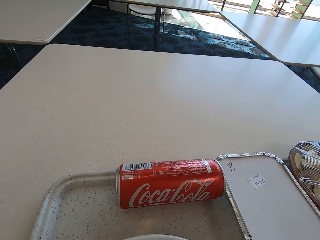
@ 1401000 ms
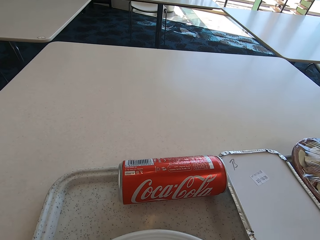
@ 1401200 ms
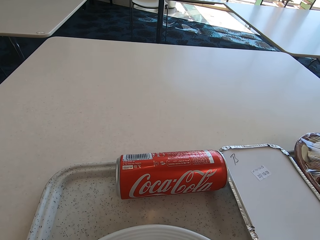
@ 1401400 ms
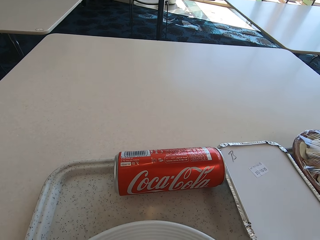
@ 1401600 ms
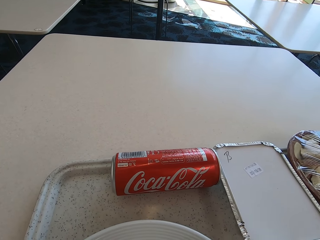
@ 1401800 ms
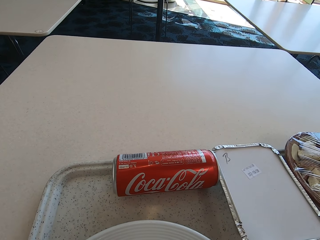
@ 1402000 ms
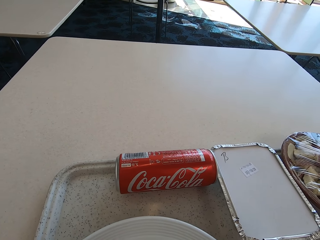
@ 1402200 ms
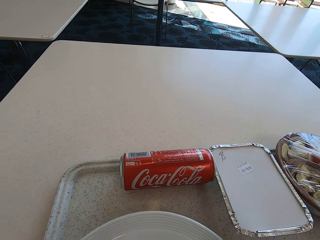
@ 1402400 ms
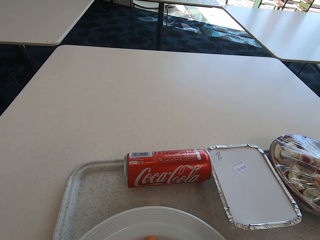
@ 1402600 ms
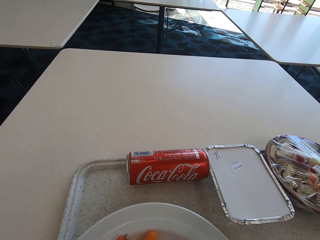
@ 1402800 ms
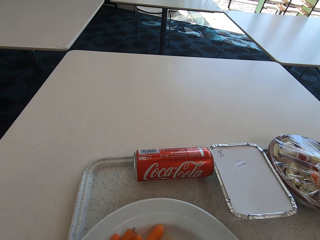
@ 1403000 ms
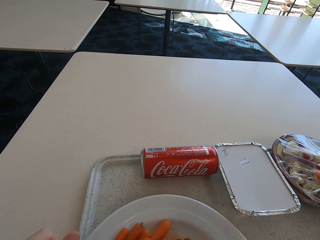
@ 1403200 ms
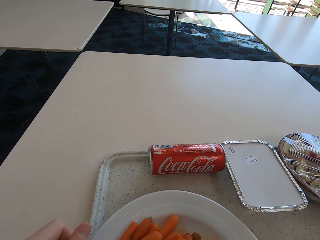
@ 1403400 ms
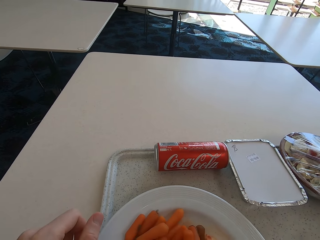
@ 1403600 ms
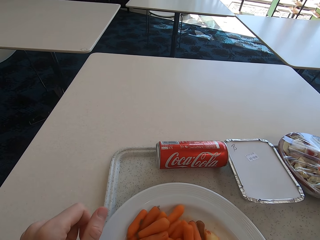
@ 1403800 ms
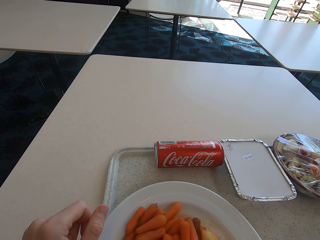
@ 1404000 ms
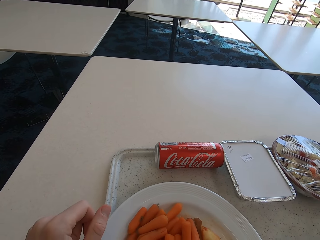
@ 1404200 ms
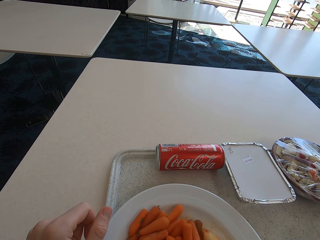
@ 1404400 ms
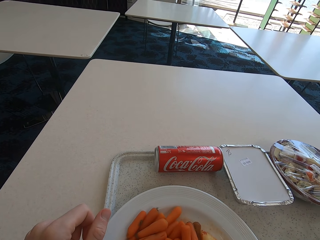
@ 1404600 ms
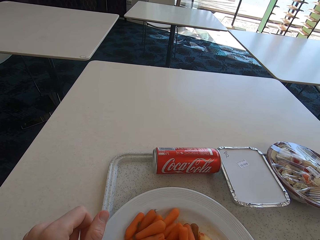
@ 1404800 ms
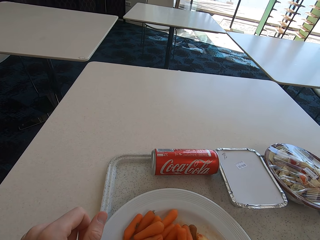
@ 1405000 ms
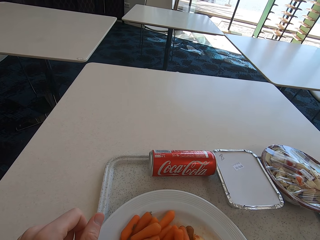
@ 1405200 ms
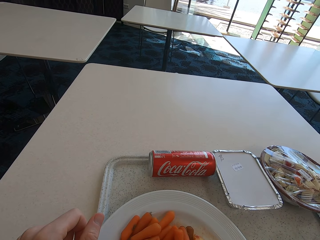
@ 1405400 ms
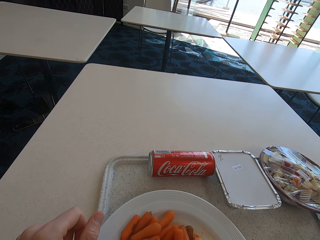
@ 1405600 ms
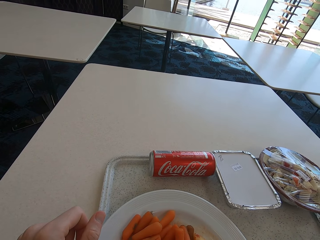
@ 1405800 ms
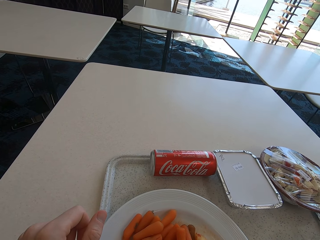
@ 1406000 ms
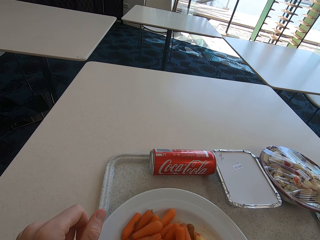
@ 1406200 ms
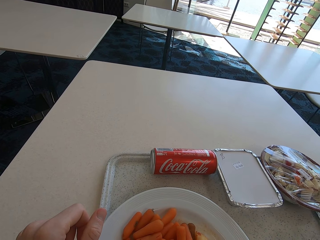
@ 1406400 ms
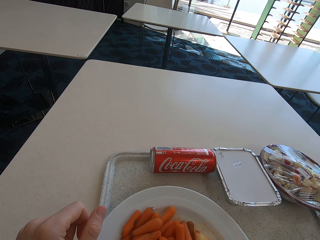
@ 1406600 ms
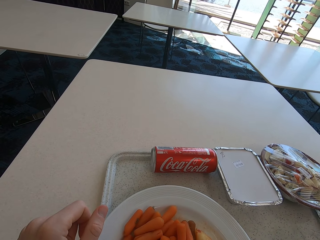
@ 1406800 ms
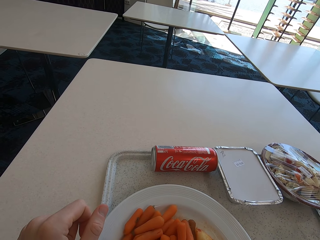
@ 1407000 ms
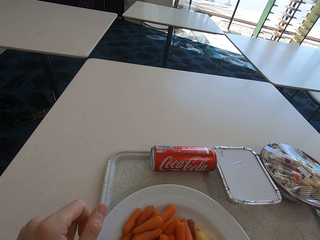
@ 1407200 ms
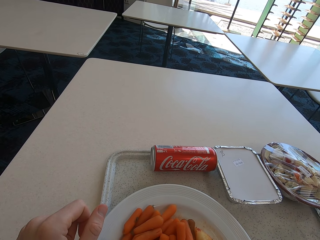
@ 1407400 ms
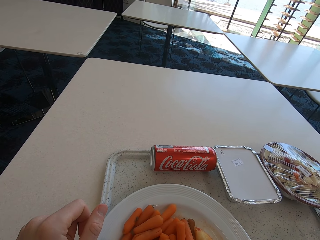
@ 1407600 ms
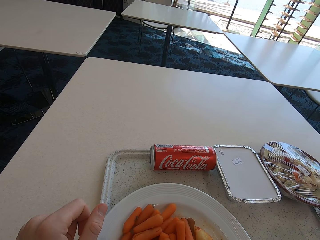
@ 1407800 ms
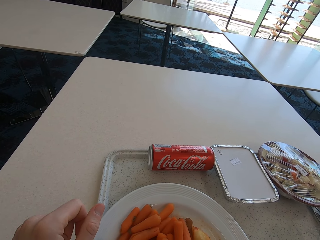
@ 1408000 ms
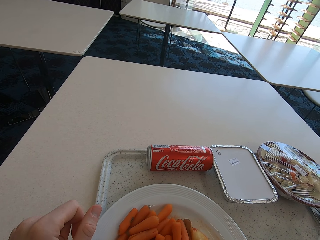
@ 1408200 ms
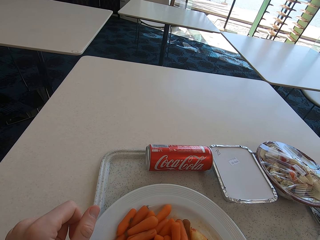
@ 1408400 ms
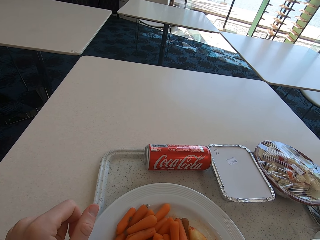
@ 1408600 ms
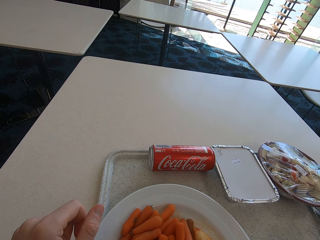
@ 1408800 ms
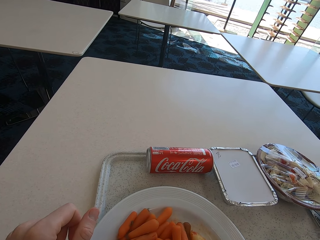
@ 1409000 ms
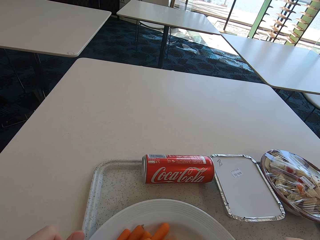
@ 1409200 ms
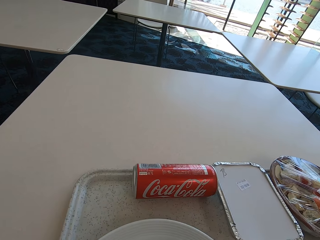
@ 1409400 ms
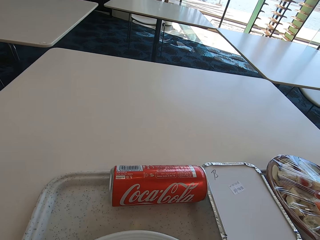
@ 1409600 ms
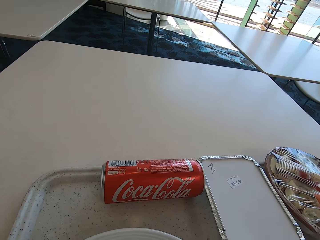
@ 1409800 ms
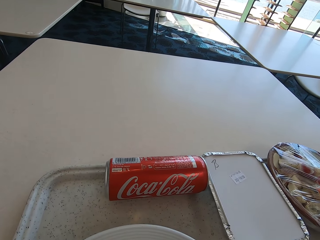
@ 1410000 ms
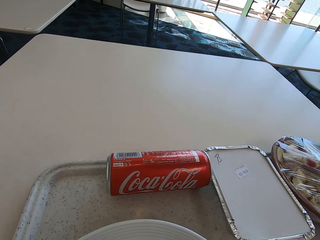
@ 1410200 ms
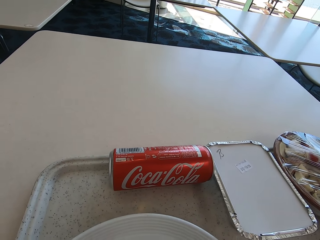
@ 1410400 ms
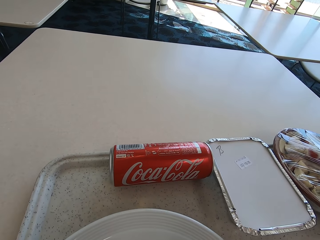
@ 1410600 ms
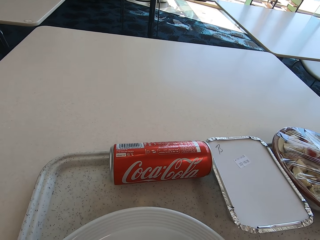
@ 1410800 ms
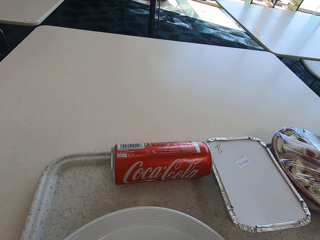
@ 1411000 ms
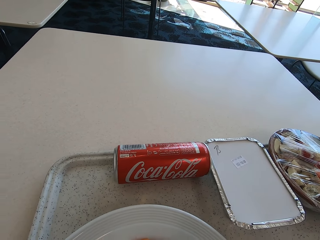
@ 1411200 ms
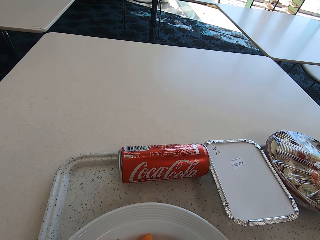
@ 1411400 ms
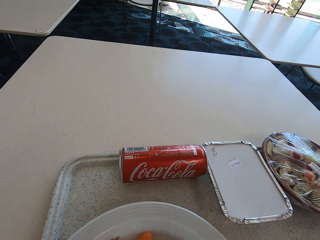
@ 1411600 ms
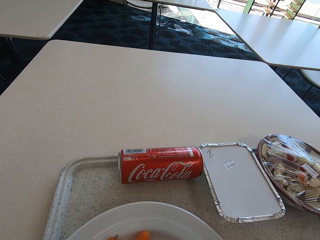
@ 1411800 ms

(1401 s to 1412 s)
The camera wearer looks at the drink. They chew the food. They take the food with the spoon. They look at the food on the table. They put the food in the mouth.

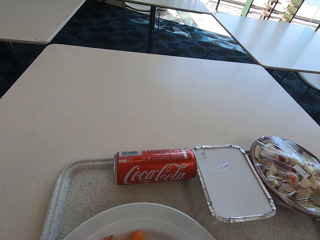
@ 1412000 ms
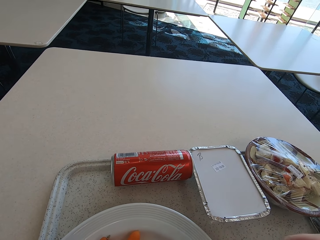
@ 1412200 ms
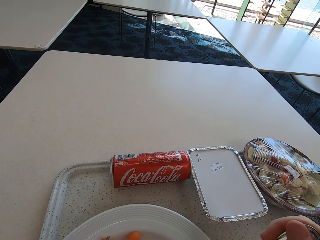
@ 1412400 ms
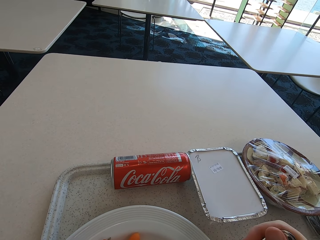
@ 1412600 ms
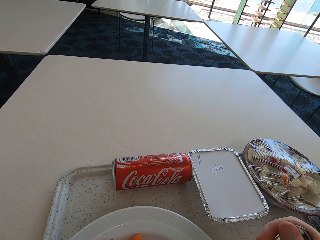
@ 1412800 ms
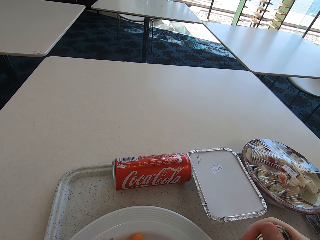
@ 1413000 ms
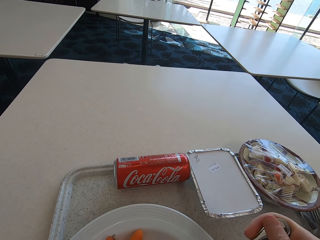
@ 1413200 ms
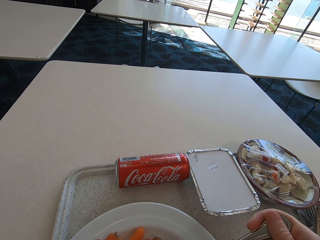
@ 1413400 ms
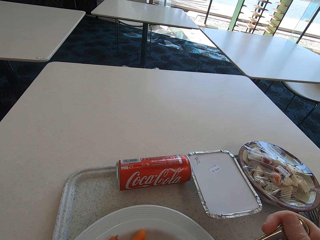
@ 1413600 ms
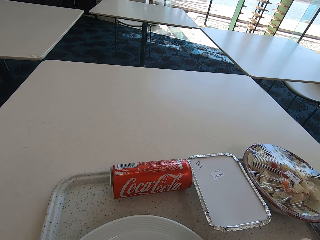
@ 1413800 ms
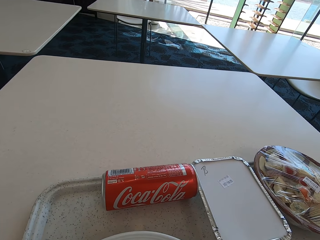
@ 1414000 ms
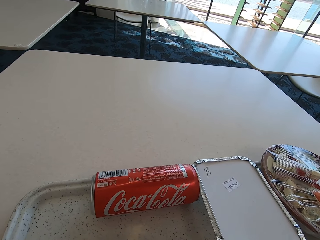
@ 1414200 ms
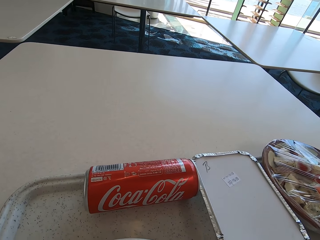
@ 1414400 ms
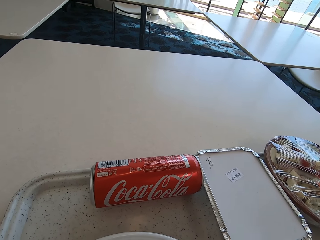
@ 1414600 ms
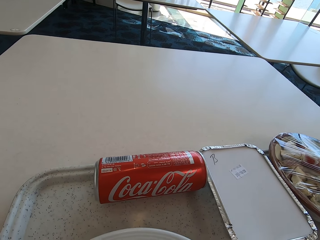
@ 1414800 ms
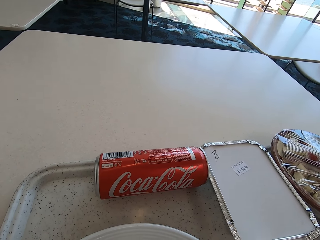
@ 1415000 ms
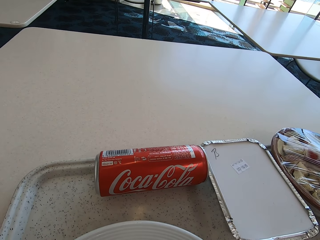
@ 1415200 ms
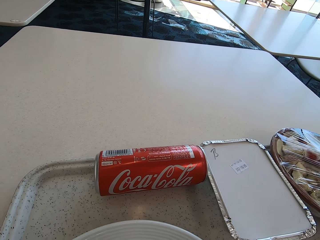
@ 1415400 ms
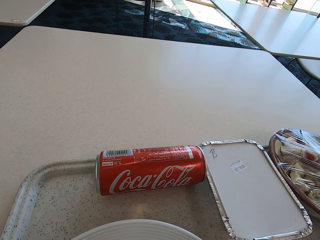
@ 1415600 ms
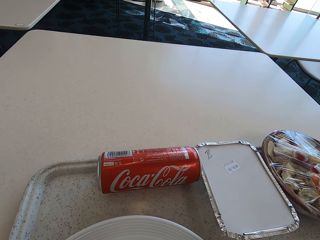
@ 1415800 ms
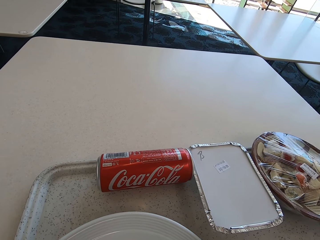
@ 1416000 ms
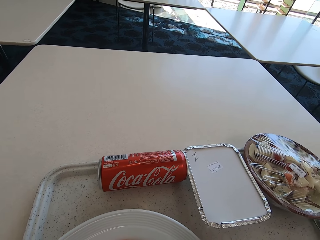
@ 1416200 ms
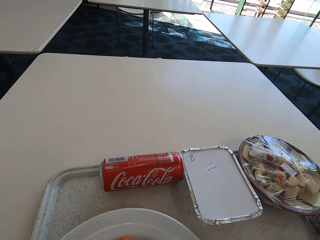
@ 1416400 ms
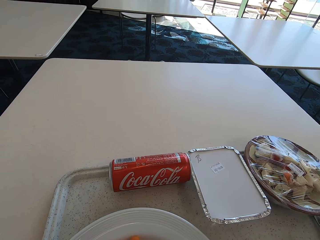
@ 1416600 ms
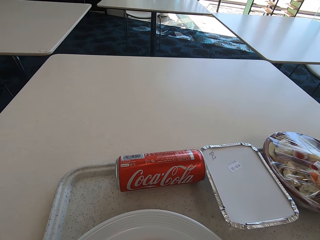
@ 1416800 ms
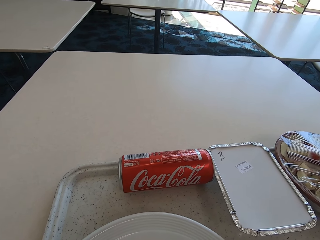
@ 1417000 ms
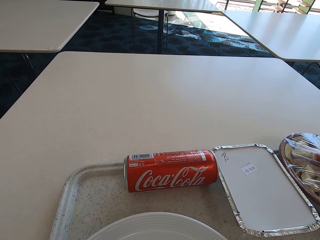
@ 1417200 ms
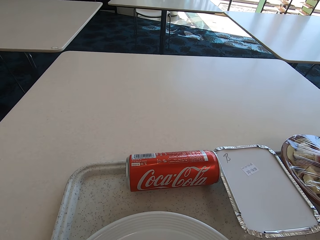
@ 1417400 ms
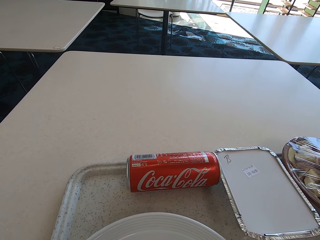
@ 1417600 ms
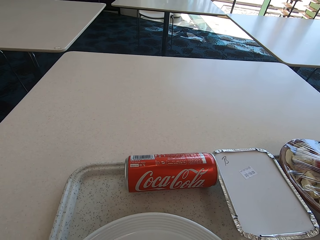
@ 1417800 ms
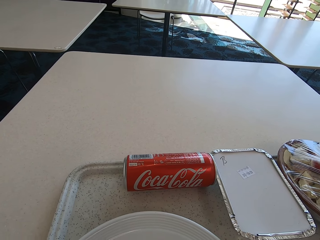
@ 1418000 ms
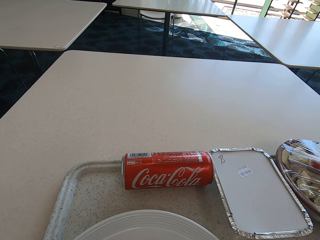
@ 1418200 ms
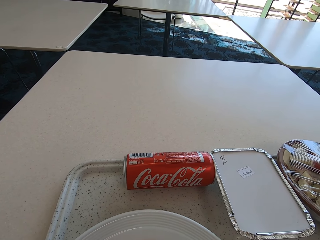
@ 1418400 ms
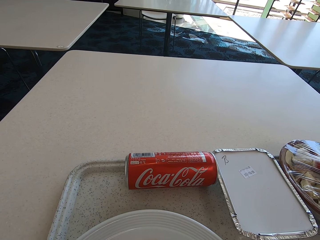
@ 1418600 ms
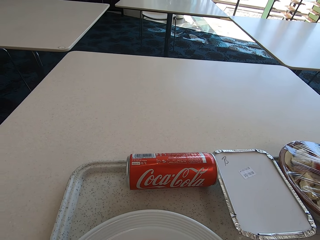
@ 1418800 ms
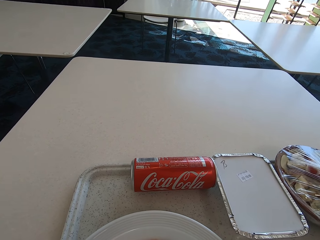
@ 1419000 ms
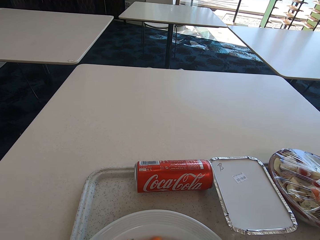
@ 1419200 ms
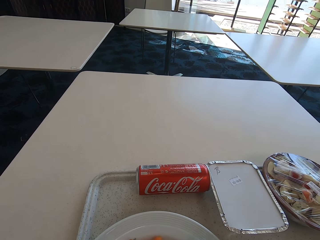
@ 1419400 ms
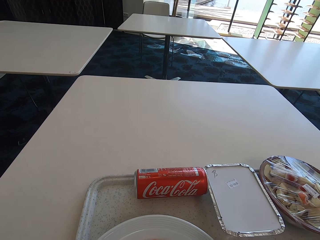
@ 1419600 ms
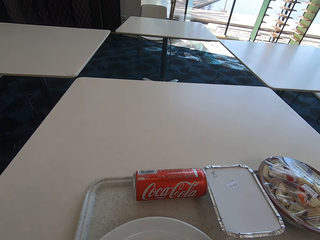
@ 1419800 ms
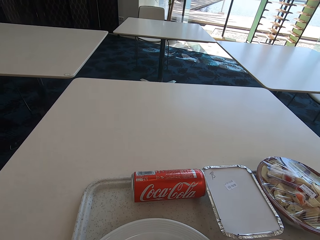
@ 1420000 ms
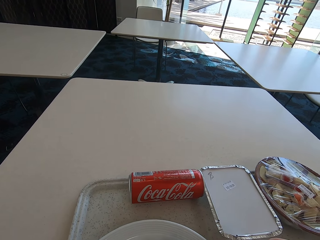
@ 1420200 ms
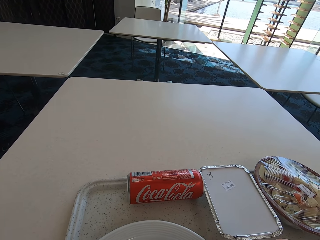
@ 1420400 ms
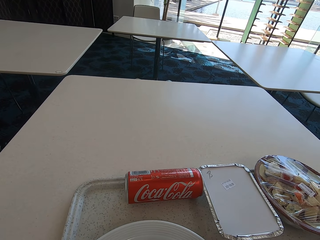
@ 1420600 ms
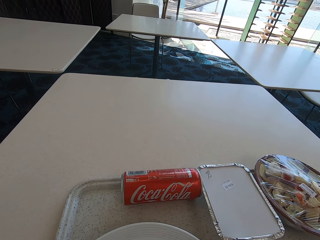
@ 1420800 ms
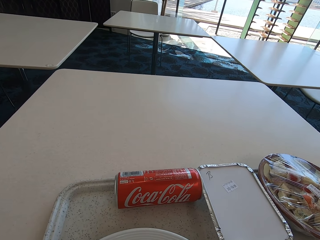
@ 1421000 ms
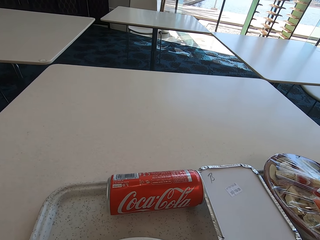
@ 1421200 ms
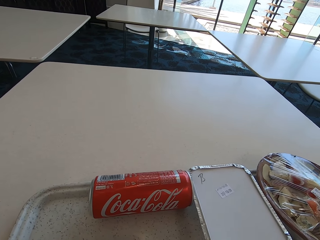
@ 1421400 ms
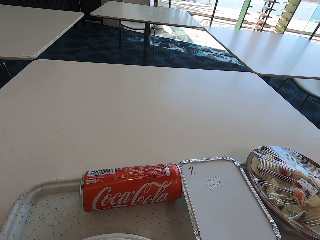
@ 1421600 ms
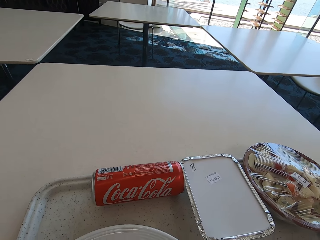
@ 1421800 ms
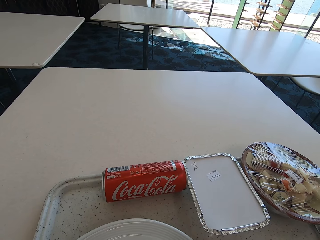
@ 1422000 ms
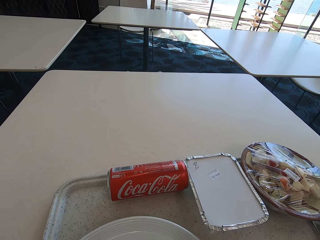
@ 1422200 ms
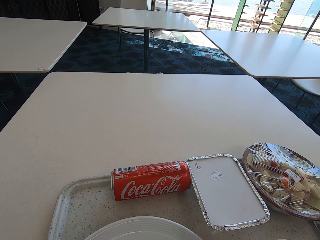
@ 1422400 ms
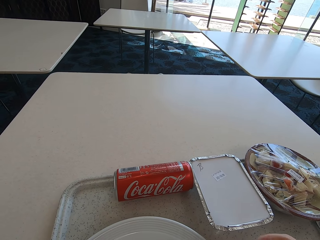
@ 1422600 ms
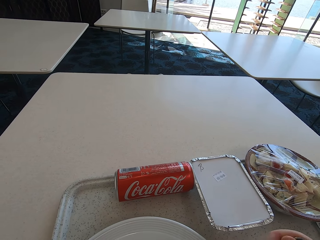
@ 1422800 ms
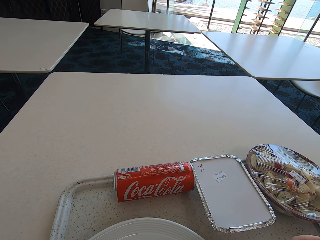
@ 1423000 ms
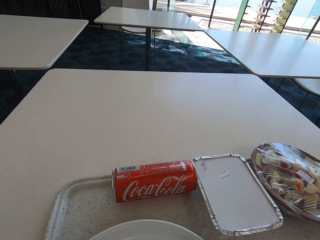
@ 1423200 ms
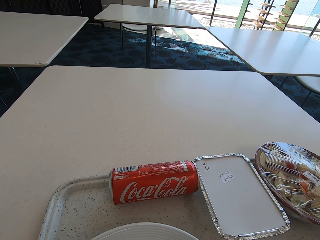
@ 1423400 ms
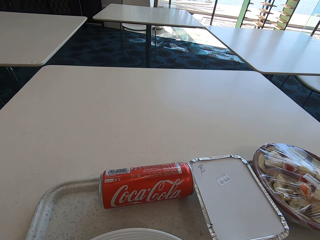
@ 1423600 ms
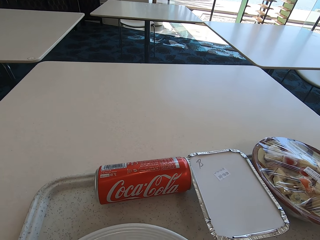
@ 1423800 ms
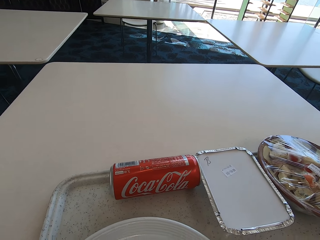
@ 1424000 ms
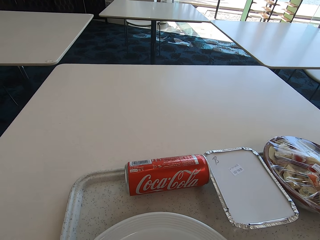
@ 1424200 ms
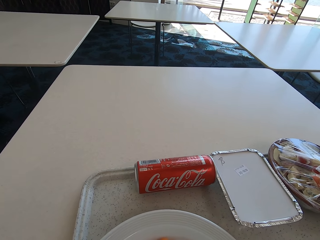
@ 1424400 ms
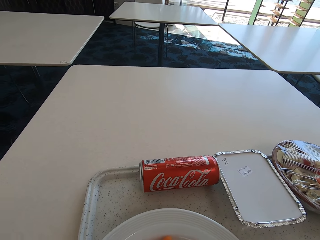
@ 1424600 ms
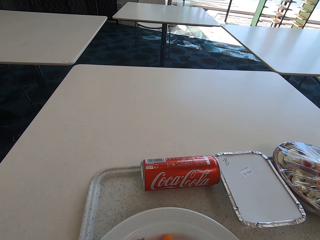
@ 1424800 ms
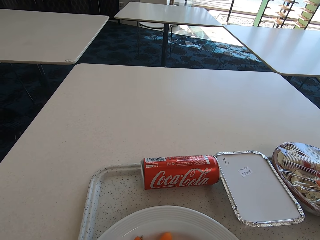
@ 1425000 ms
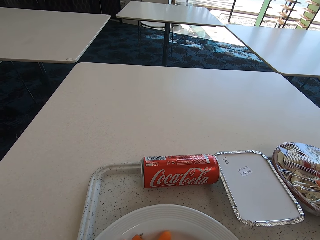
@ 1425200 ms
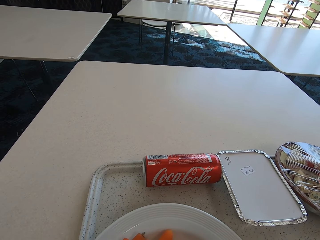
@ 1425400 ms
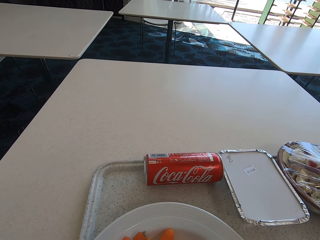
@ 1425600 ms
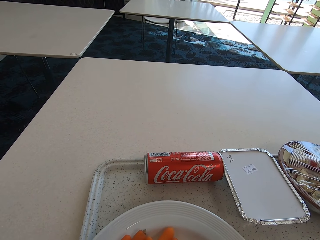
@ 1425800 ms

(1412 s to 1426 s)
The camera wearer picks the food from the plate with a spoon. They put the food in the mouth. They look at the drink. They take the food with the spoon. They put the food in the mouth.
